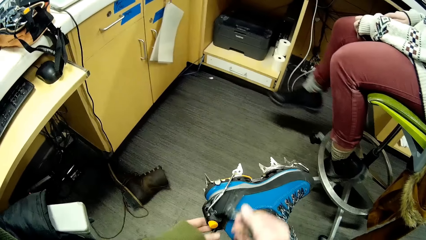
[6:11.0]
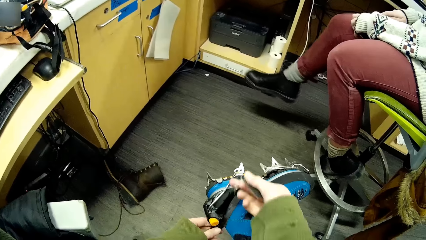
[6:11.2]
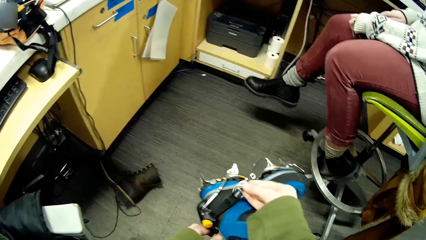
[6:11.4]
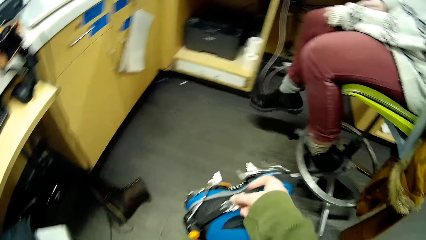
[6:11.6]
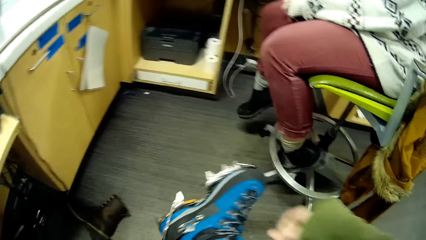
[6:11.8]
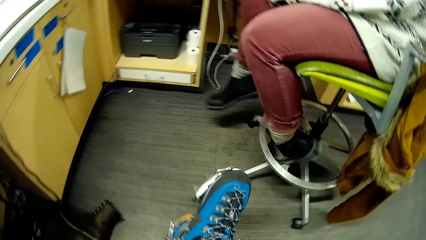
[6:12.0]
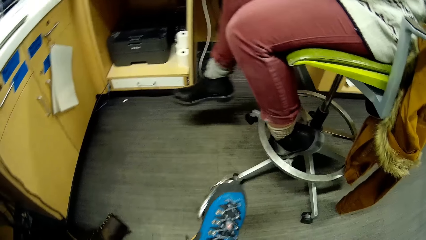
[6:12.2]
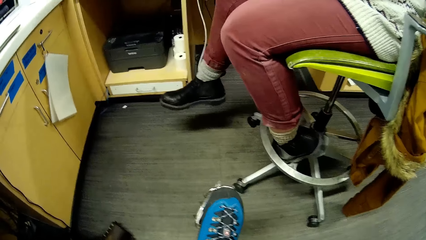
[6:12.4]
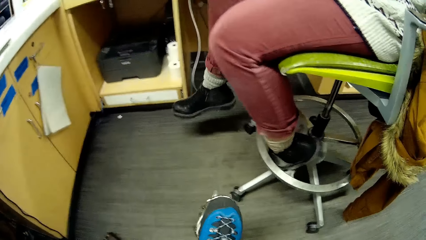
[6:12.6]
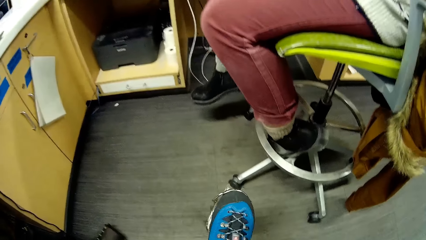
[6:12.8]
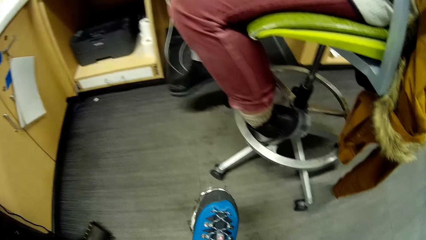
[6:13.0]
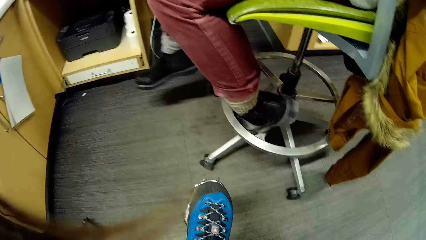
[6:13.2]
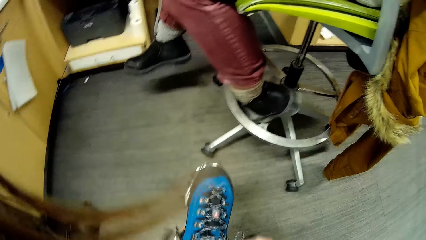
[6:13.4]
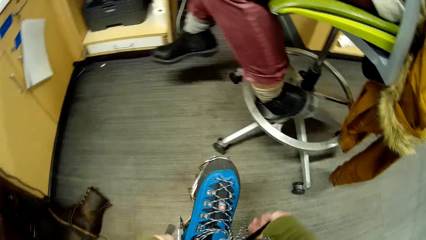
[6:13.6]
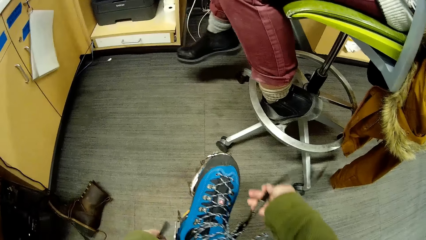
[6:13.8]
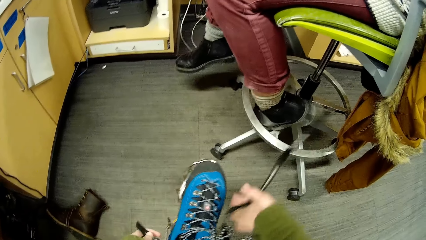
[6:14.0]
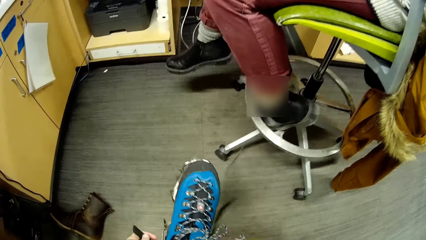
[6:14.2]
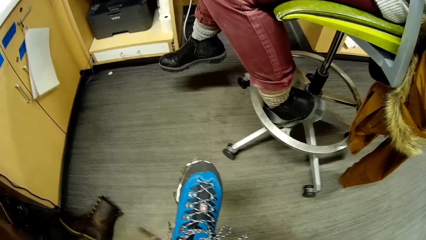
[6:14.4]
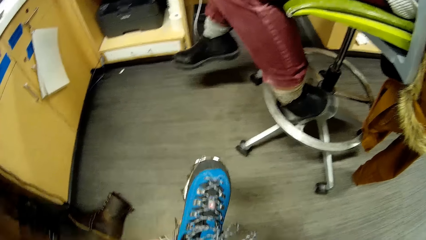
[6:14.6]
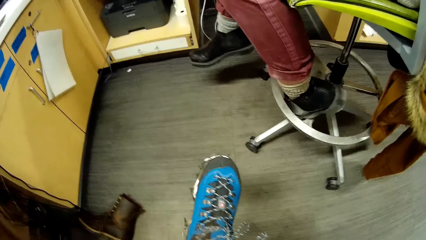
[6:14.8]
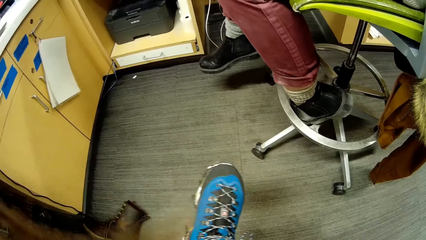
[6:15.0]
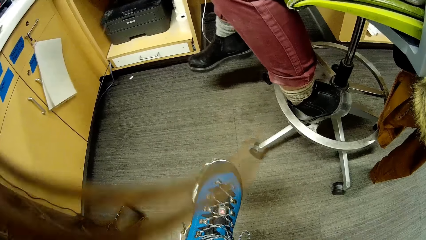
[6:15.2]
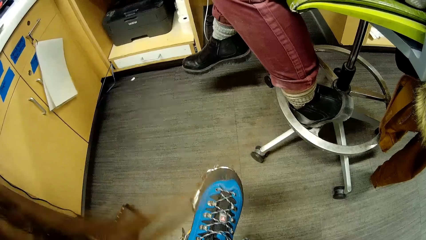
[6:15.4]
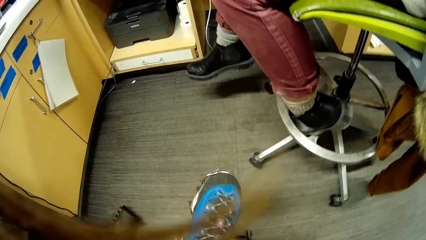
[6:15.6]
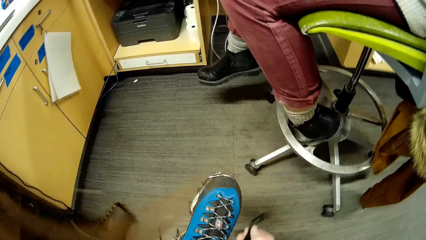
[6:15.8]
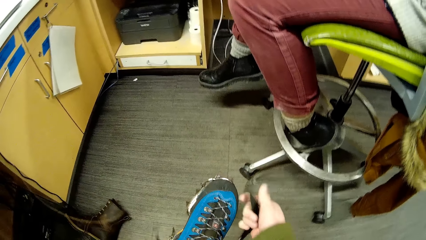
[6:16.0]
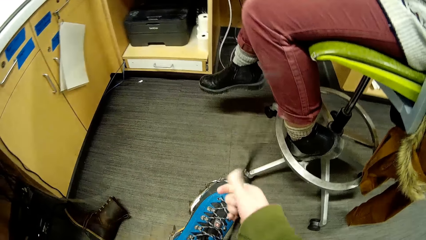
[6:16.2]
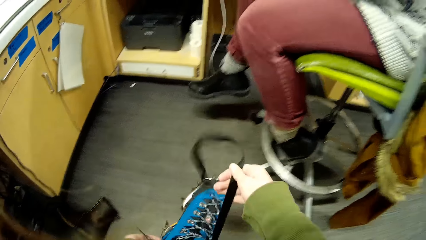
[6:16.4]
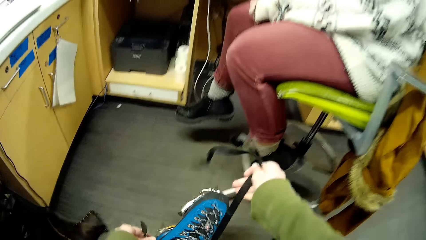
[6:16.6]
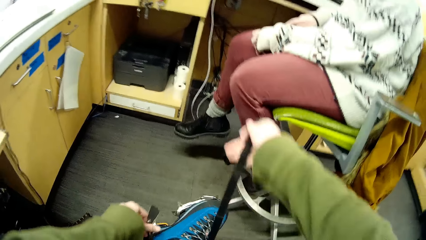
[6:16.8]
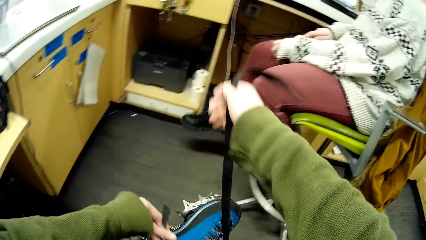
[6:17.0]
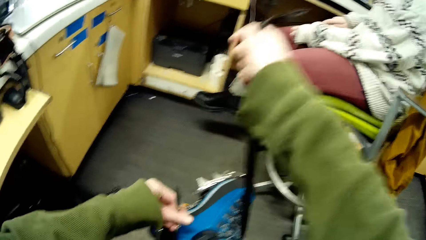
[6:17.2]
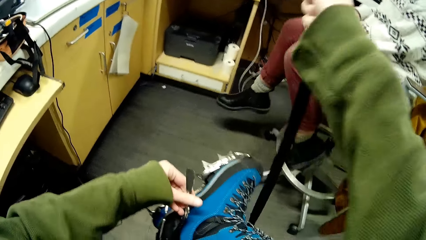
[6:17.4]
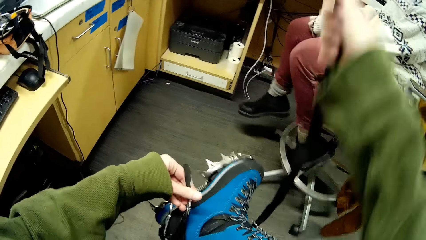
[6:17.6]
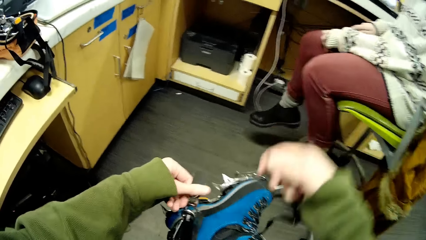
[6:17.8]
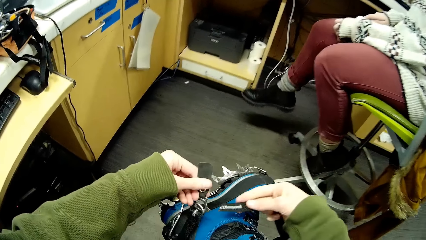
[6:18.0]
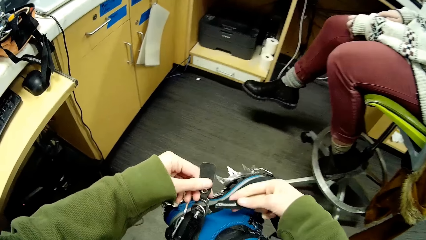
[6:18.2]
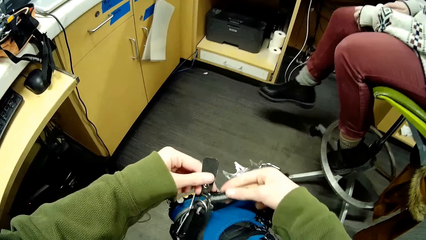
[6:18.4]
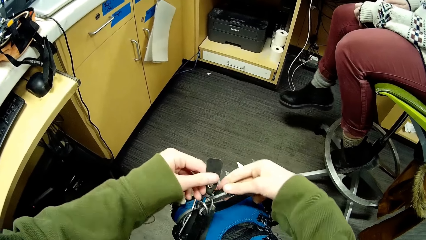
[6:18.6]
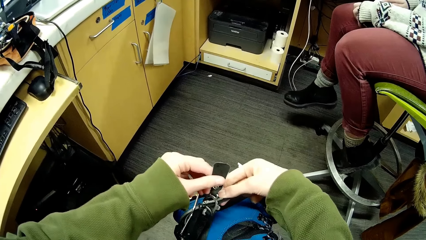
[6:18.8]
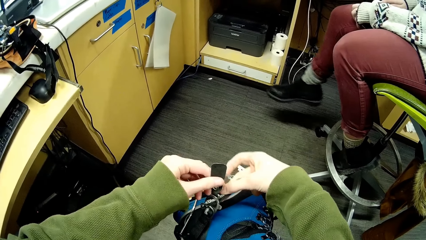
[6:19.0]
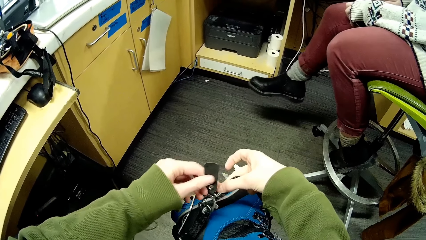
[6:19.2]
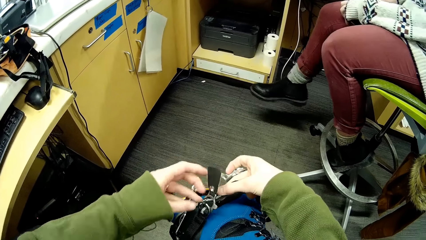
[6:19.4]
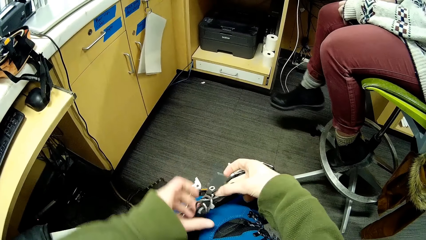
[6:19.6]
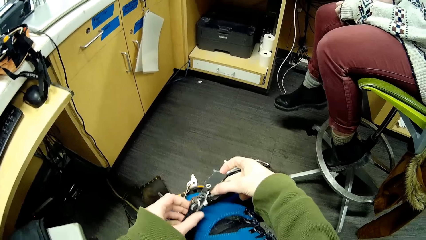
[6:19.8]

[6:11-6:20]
The camera wearer looks at the shoes. They tie the shoes.

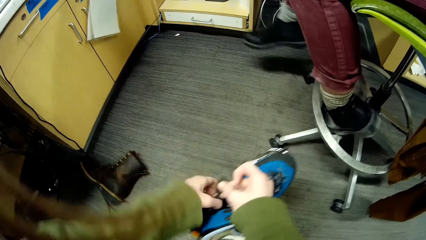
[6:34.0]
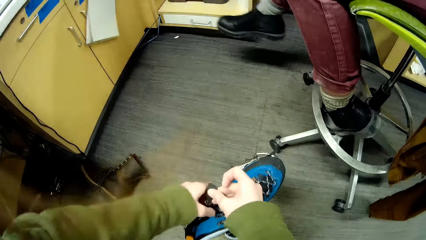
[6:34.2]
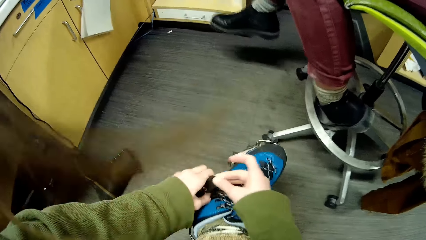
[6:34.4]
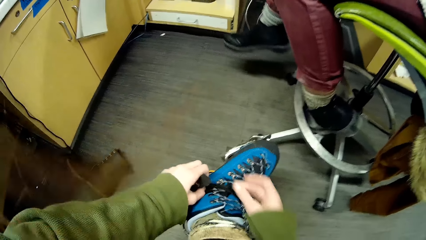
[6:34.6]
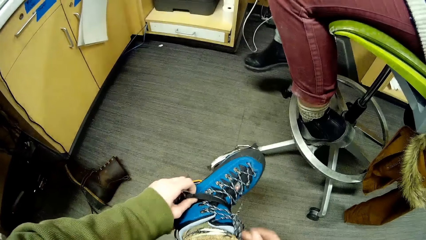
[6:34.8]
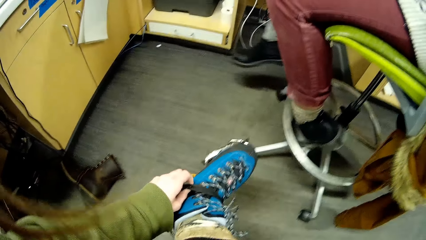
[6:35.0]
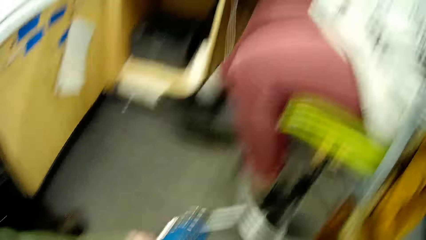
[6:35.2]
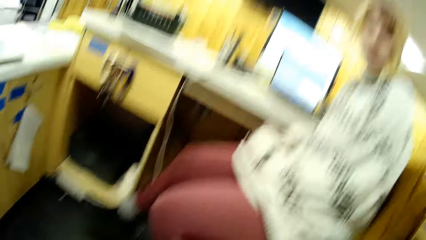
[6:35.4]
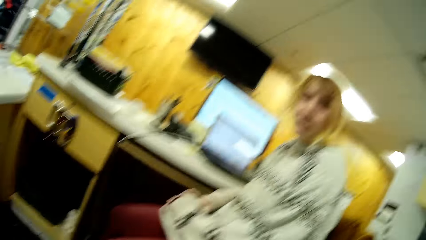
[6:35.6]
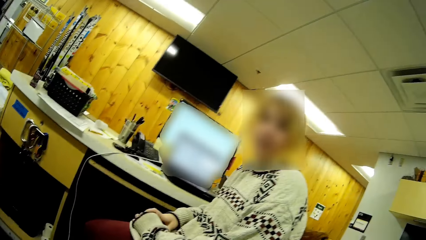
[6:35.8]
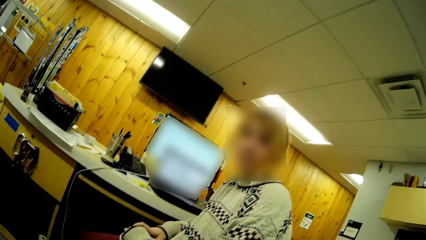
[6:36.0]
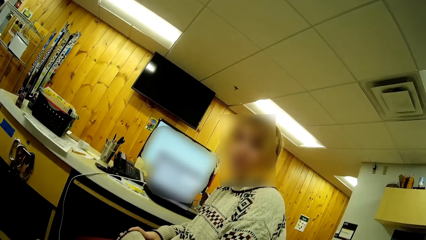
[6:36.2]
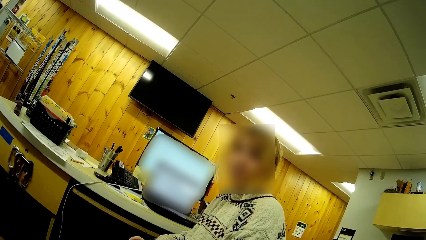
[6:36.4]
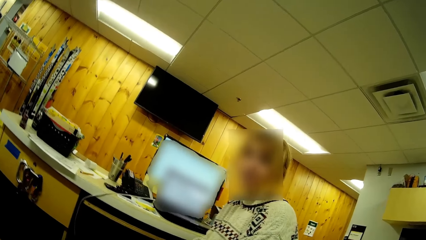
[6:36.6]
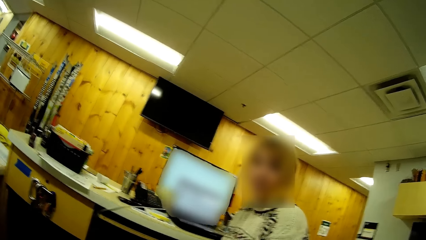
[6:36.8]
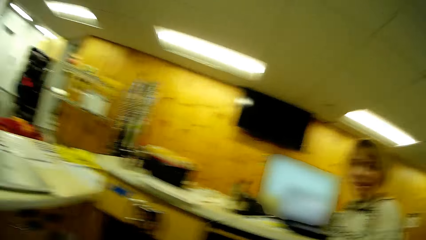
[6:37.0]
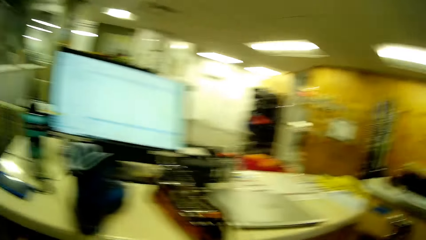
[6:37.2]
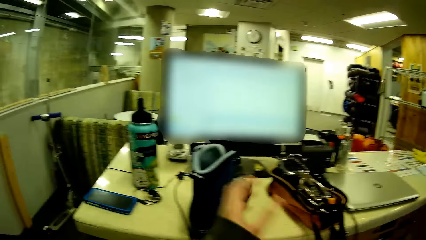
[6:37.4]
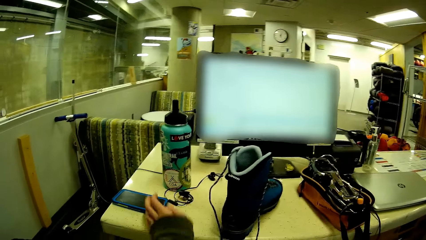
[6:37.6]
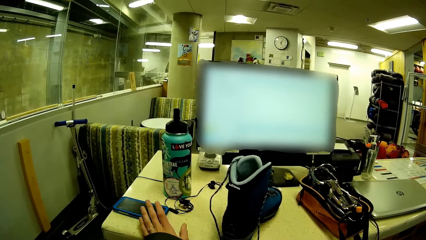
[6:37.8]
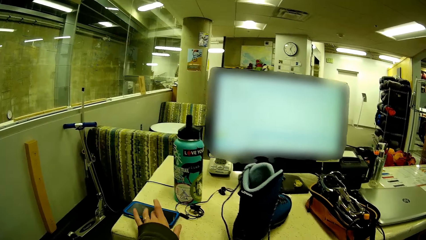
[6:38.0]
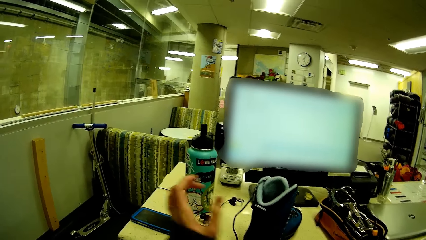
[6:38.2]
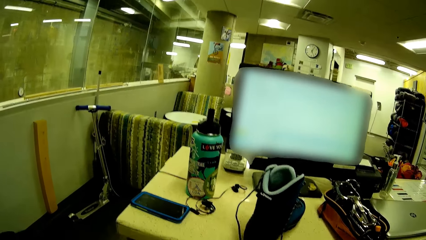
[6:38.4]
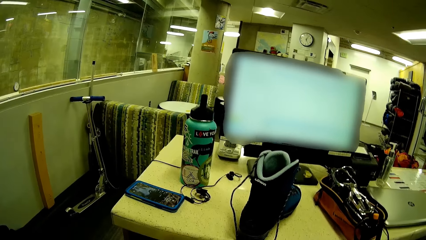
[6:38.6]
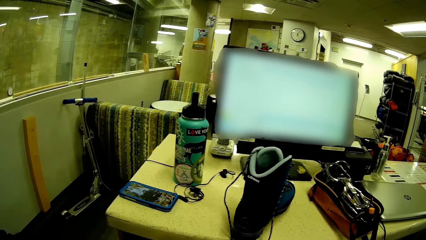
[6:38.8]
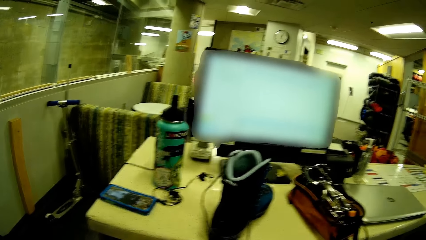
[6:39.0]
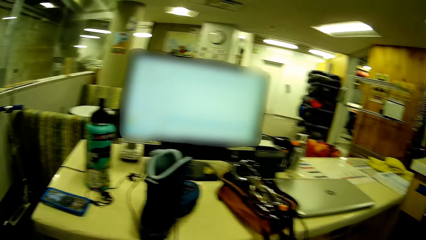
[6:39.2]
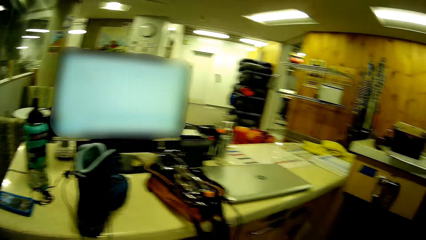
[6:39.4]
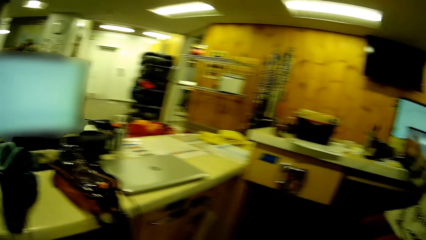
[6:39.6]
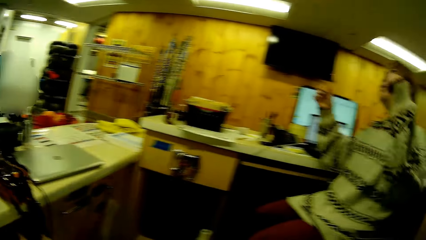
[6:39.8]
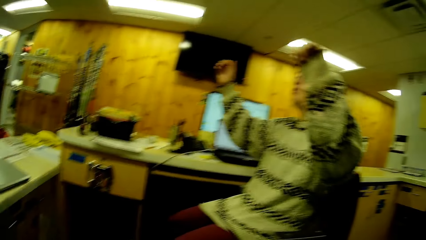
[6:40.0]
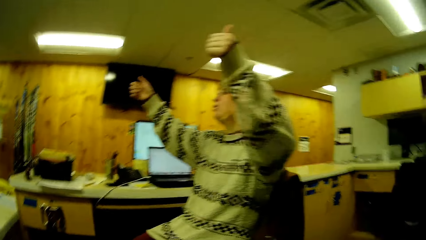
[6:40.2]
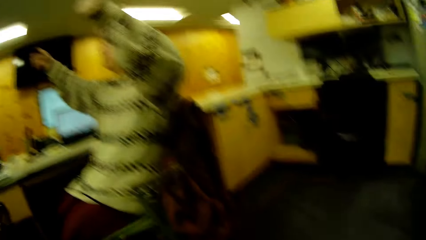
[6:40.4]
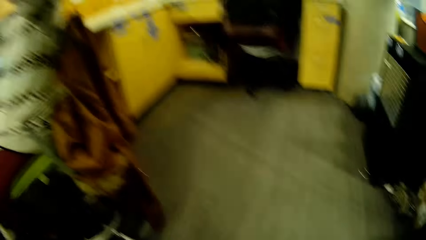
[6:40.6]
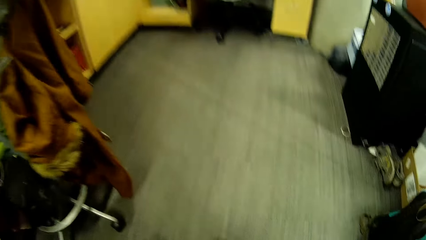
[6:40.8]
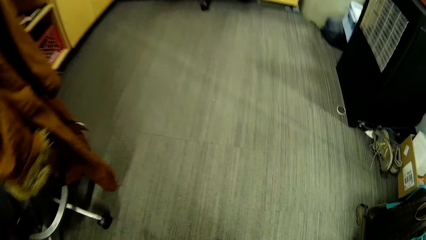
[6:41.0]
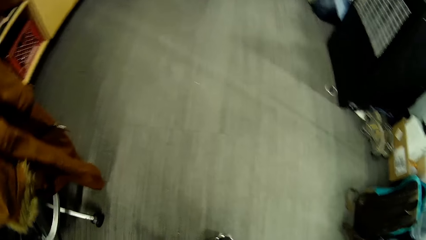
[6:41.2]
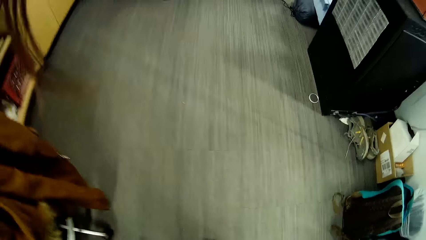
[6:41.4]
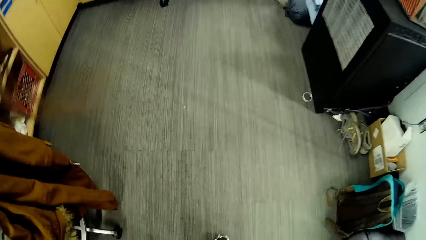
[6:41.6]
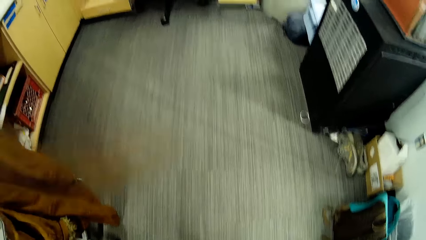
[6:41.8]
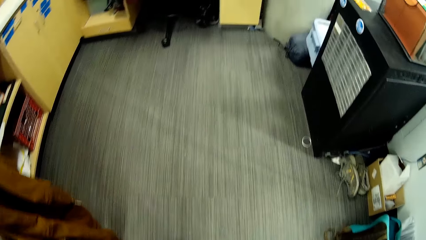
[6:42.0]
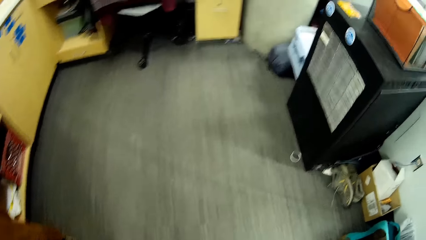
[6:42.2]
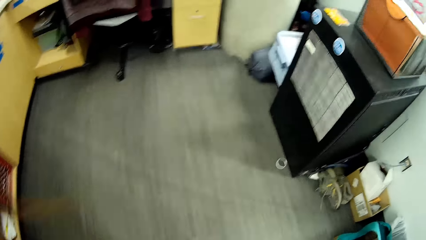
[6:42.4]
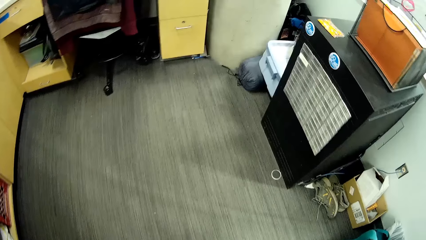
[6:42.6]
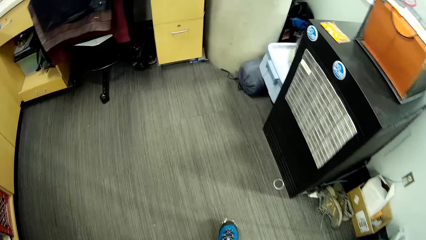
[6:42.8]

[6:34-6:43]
The camera wearer dialogues with a person. The person stares in the room. The camera wearer operates the mobile phone in the room. They walk around the office. The person moves hands in the room.
